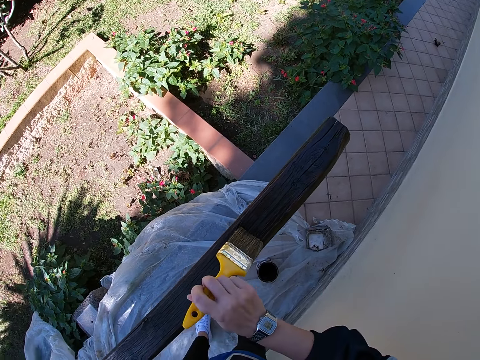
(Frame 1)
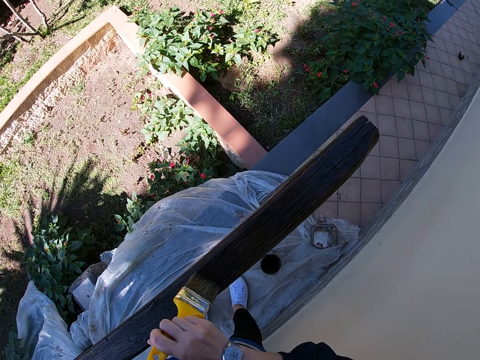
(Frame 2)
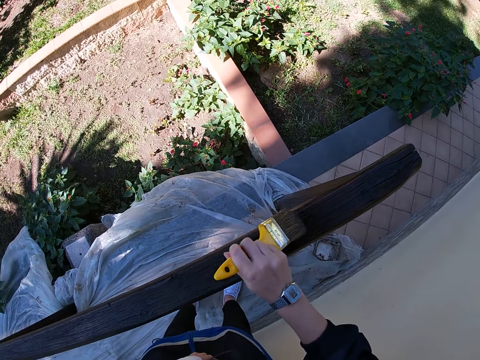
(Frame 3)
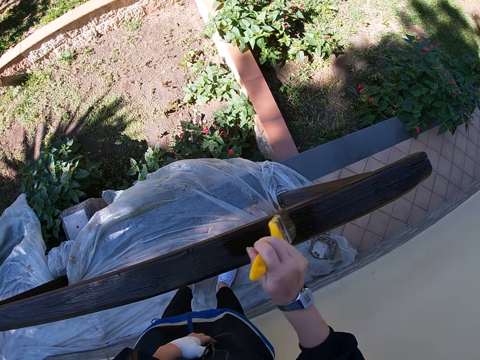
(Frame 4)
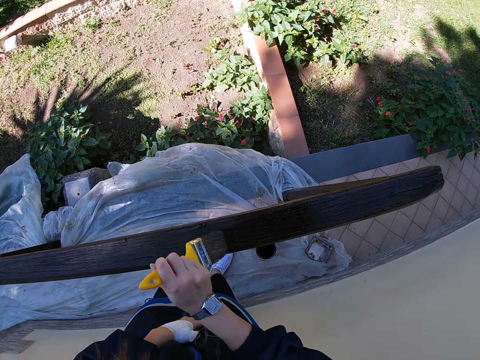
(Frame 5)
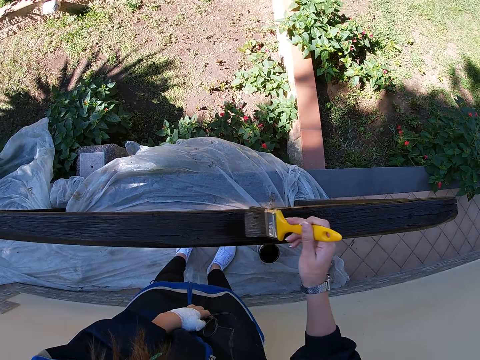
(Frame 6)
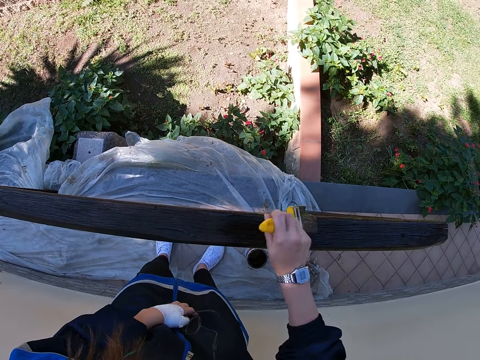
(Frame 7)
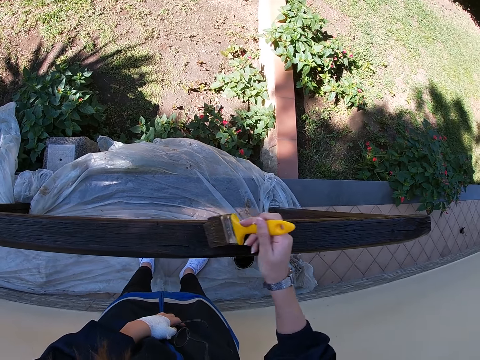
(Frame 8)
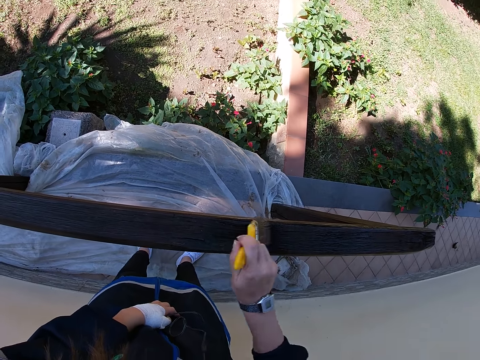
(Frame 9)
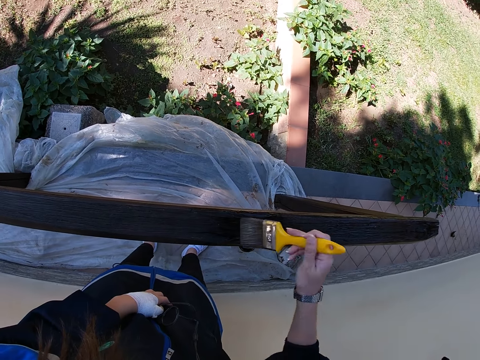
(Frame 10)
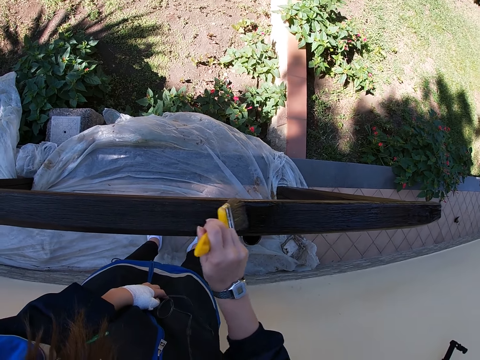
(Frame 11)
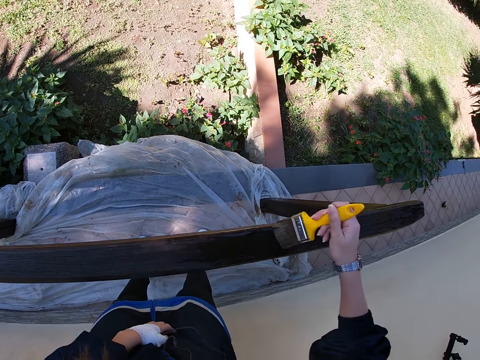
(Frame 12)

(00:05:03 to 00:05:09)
The camera wearer paints the balcony rail with a paint brush.

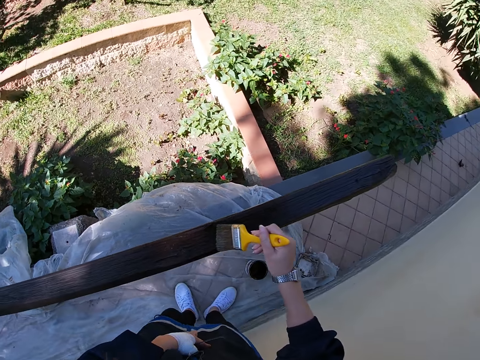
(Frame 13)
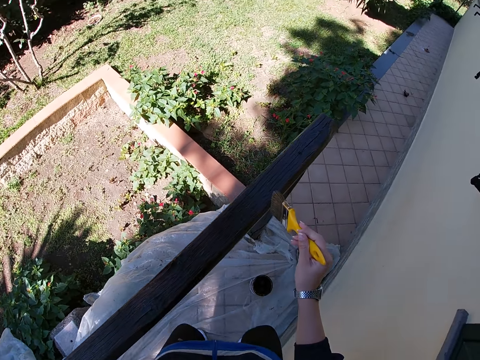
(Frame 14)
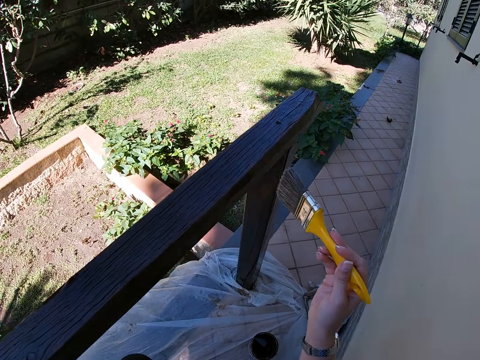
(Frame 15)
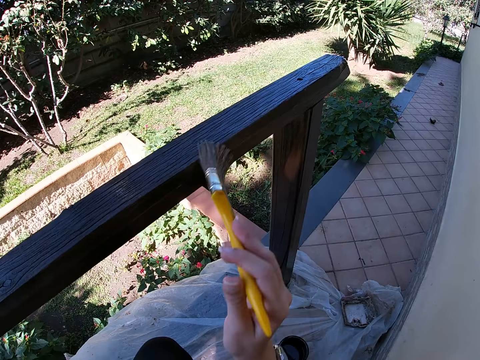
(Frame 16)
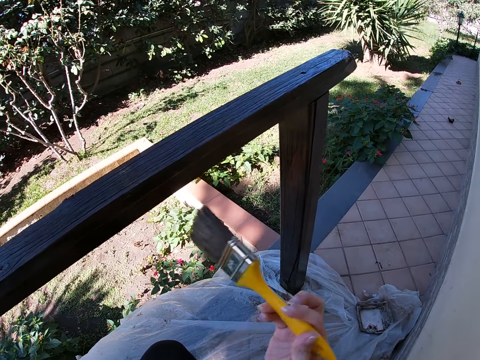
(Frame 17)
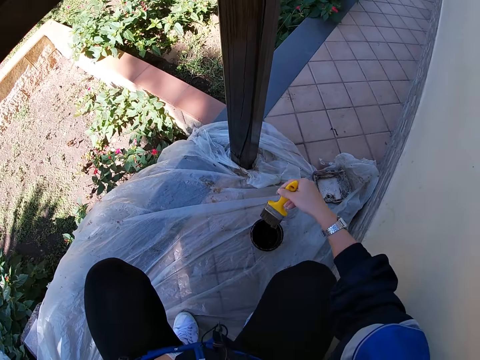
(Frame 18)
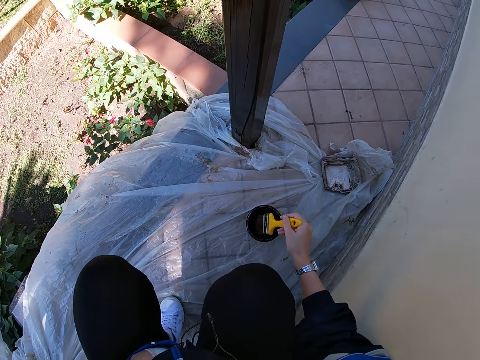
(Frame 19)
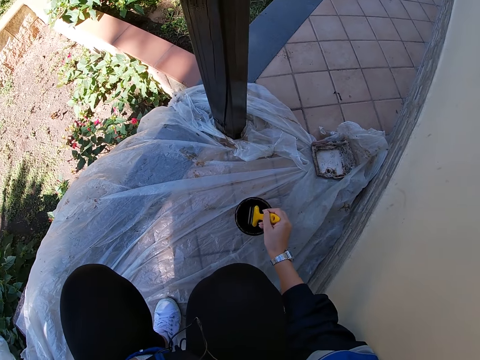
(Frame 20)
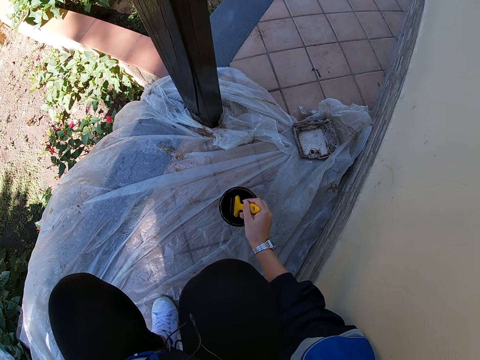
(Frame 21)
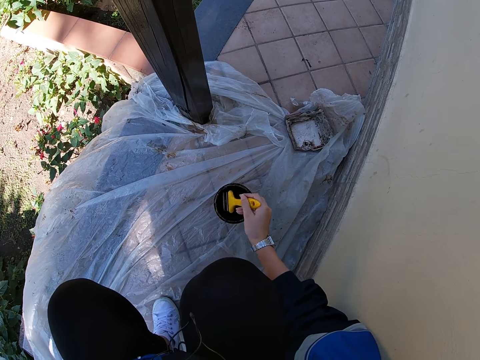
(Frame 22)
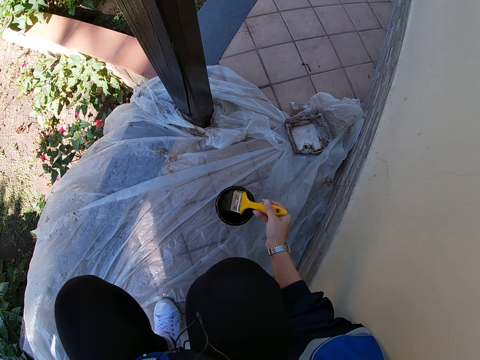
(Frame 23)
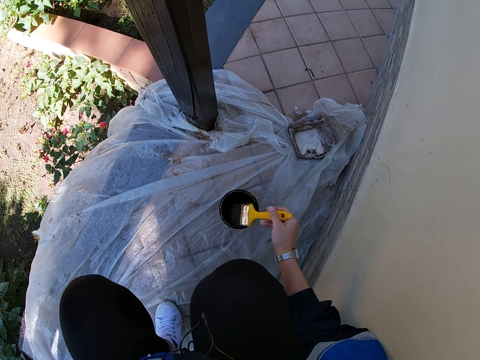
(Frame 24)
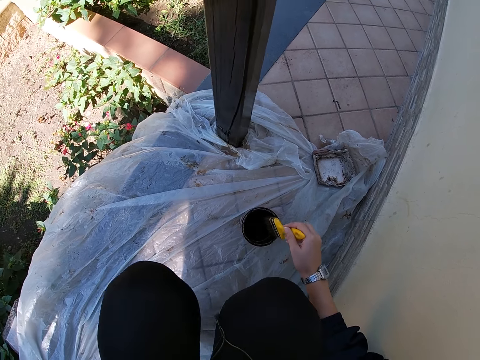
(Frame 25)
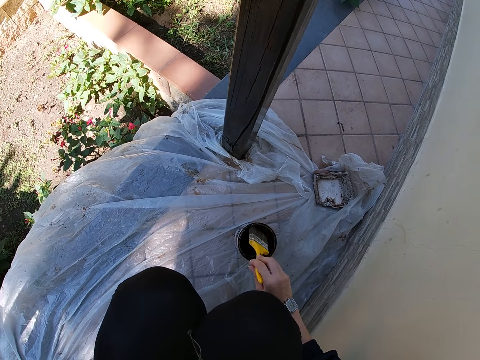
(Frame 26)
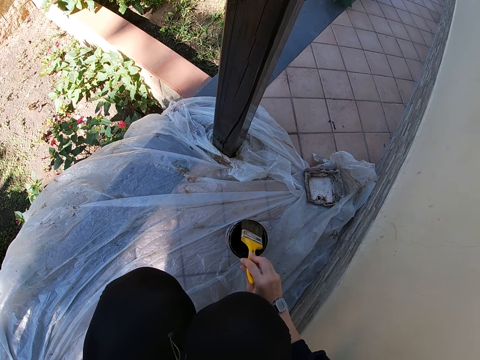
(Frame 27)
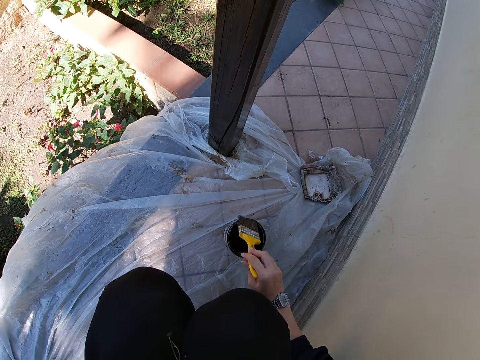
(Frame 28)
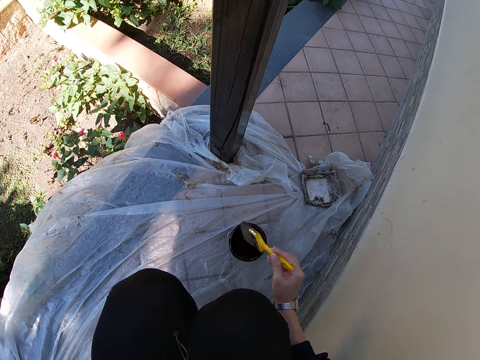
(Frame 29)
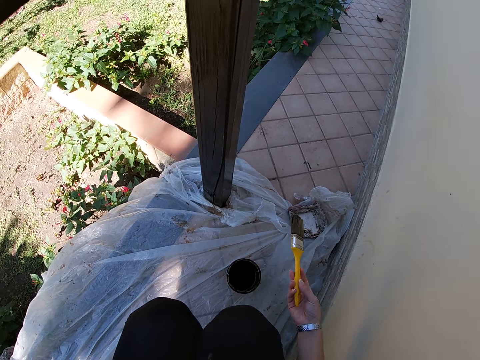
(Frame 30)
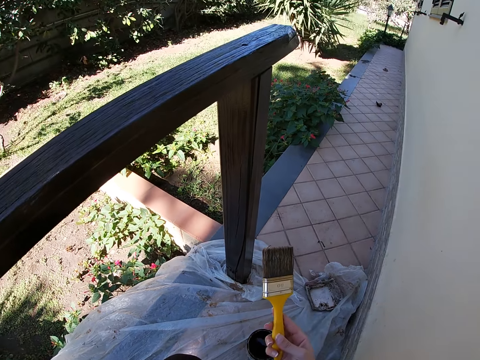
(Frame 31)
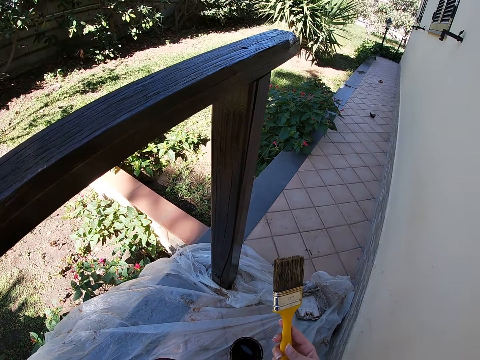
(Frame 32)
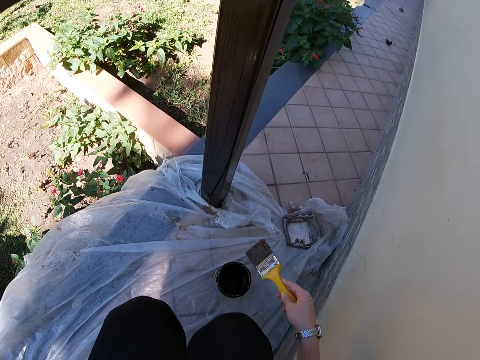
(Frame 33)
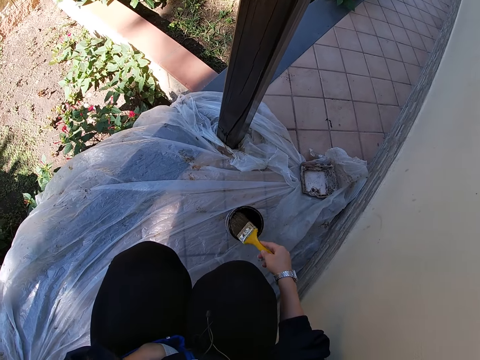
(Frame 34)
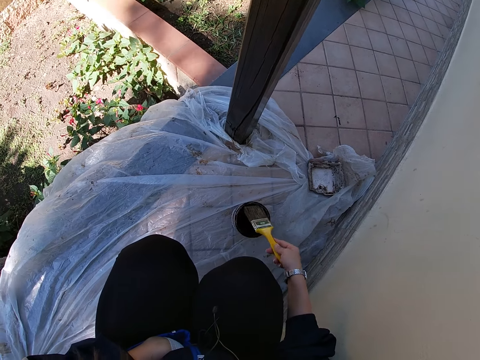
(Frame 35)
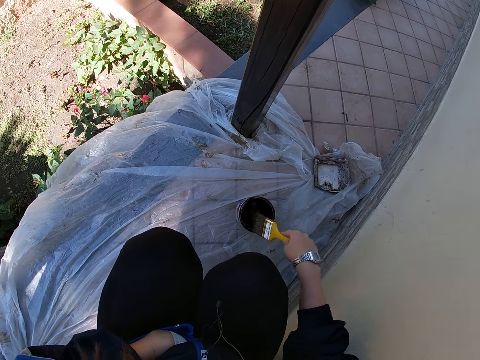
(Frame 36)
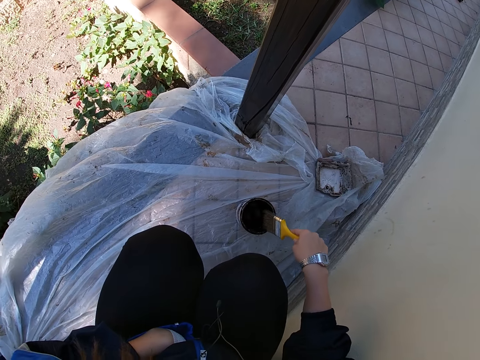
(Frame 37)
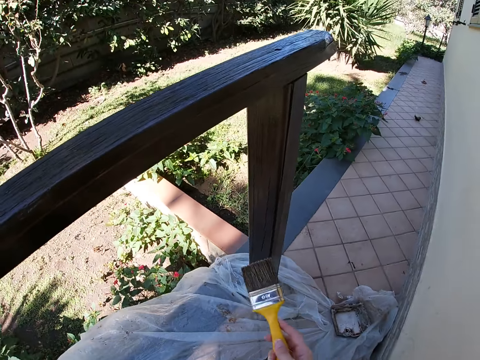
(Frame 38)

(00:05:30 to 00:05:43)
The camera wearer kneels down. They apply wood varnish on the wood. They take some paint or wood varnish from the paint can with the paint brush. They wipe the brush on the varnish can. They look at the brush. They wipe the brush on the varnish can.

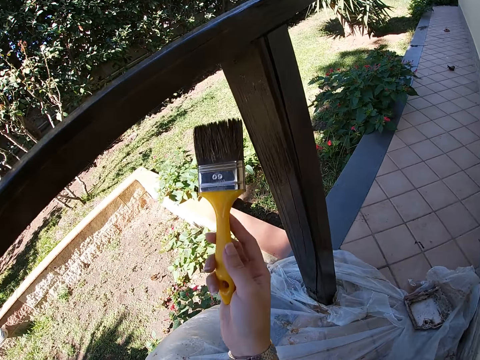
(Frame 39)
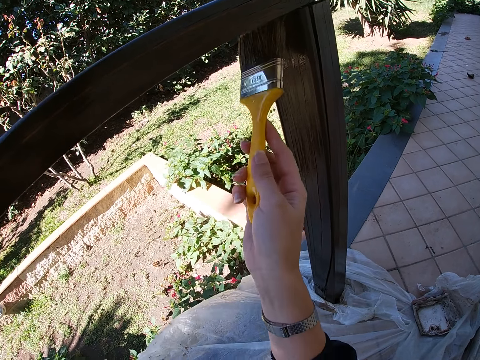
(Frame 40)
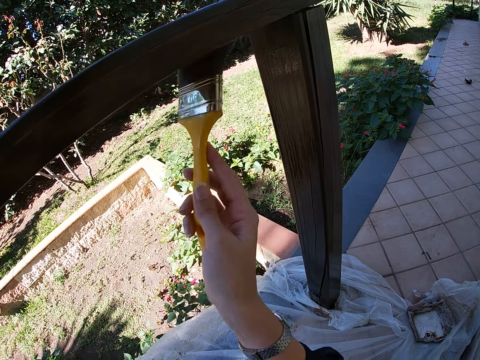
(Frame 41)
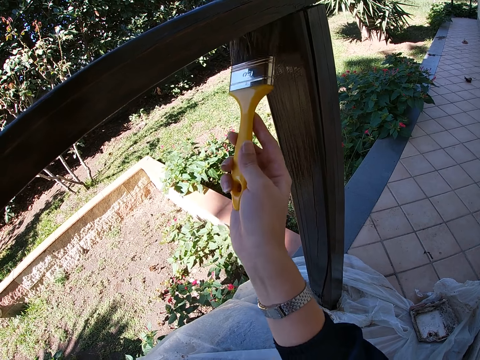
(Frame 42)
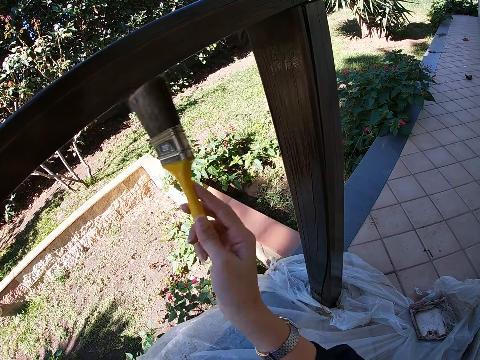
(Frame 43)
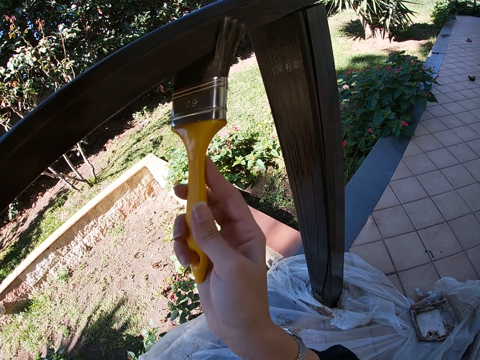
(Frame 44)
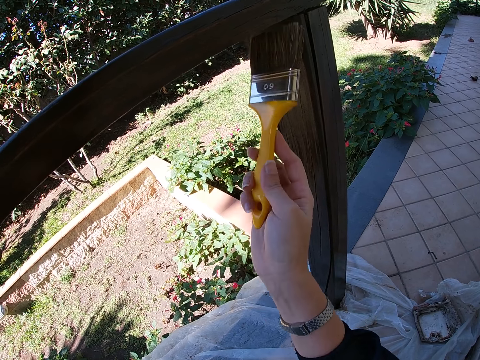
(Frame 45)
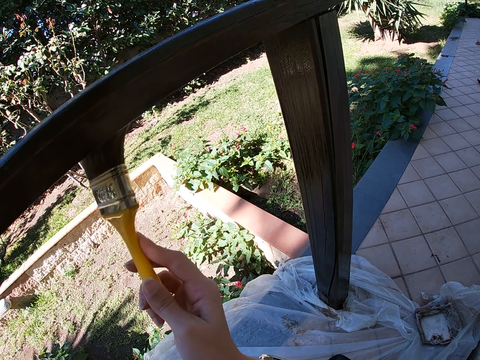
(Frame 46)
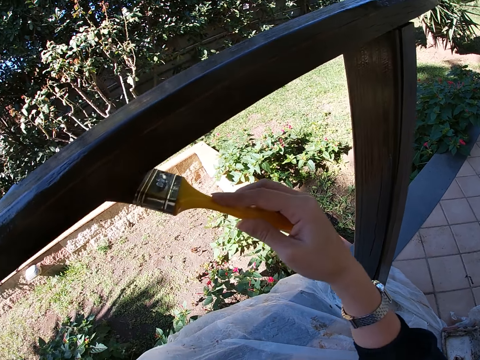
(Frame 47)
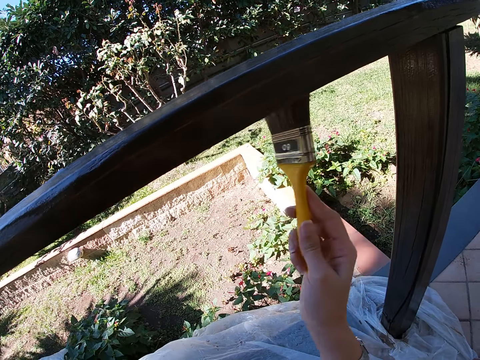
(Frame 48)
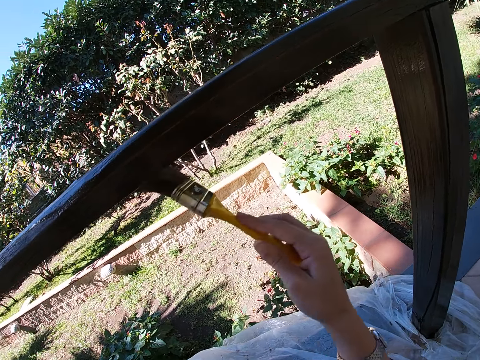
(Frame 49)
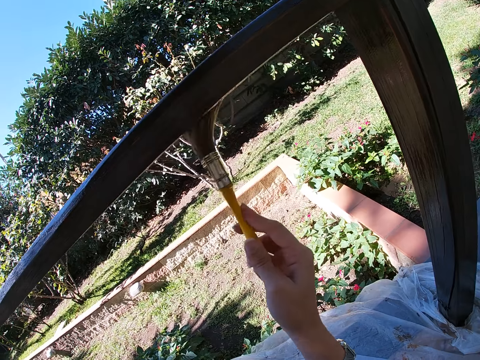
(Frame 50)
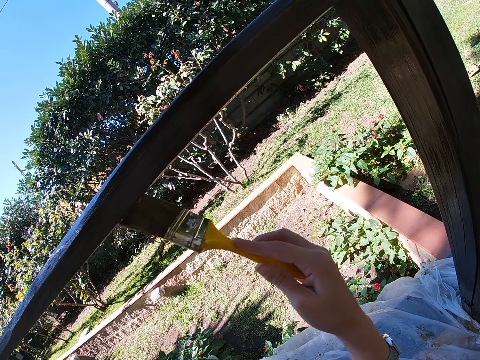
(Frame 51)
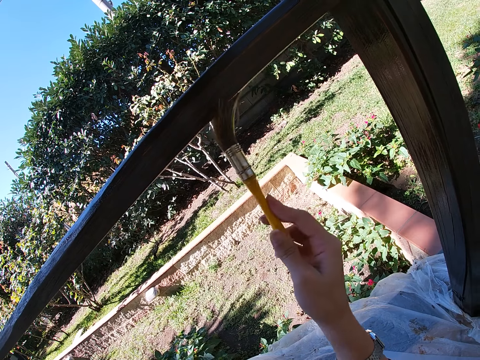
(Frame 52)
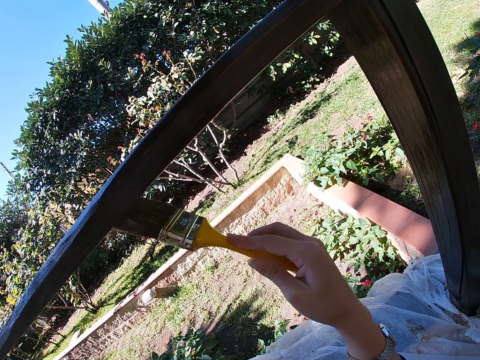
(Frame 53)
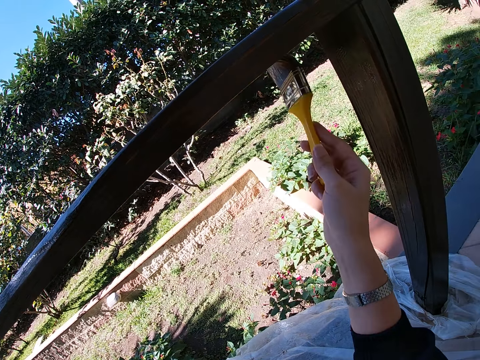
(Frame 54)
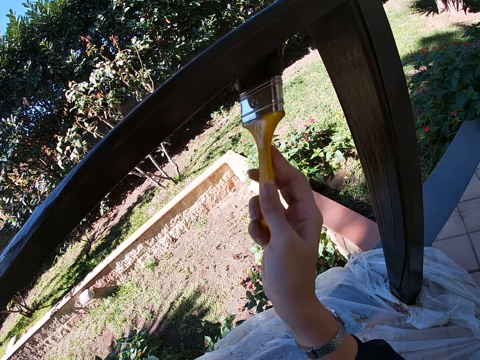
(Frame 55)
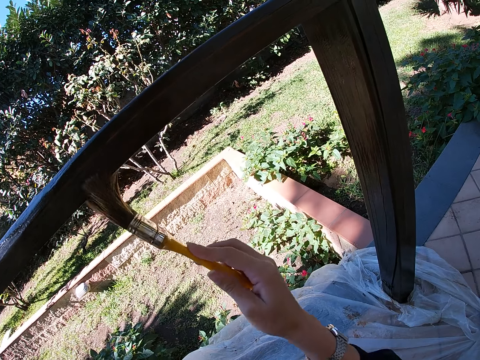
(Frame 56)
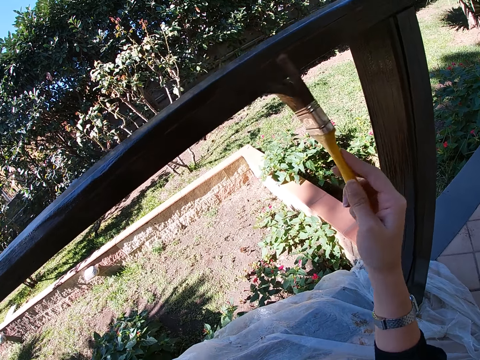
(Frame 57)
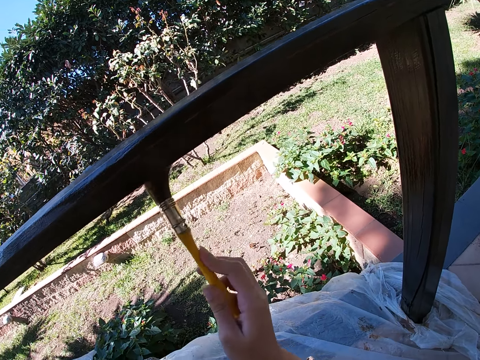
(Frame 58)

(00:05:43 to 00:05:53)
The camera wearer paints the balcony rail with a paint brush.
